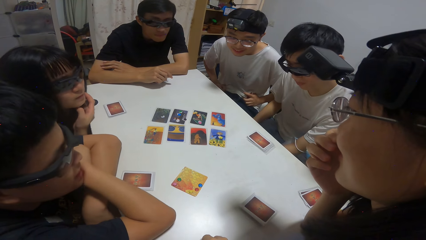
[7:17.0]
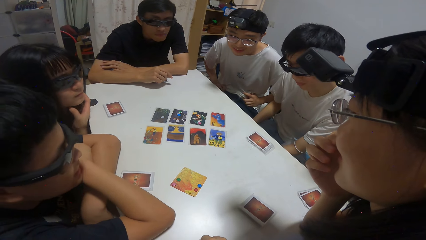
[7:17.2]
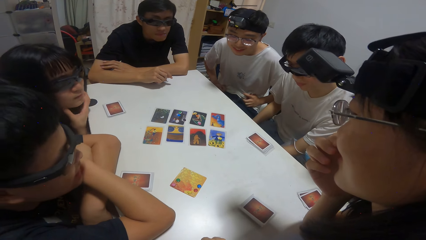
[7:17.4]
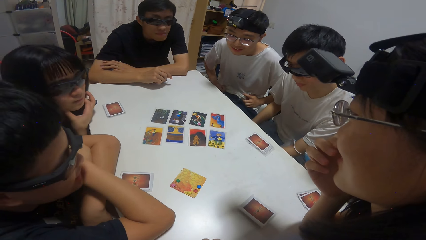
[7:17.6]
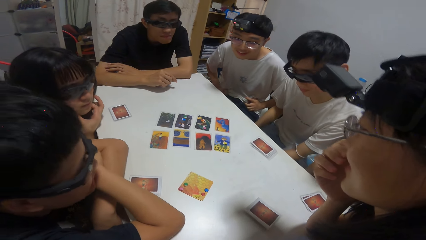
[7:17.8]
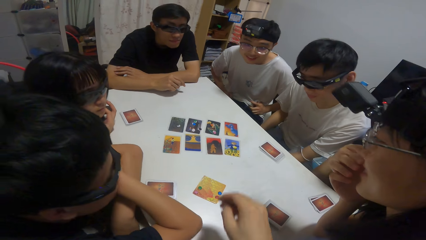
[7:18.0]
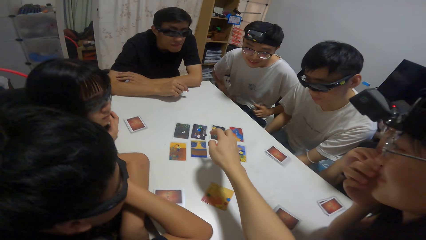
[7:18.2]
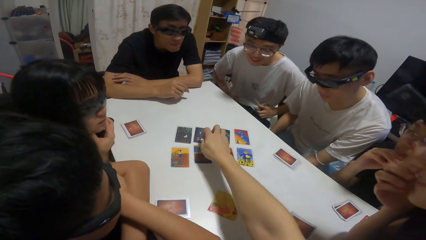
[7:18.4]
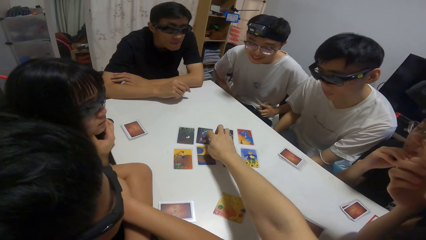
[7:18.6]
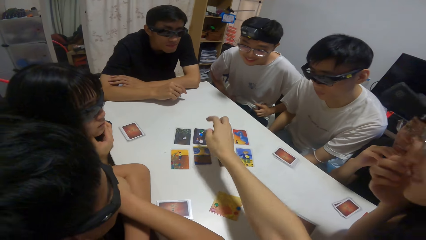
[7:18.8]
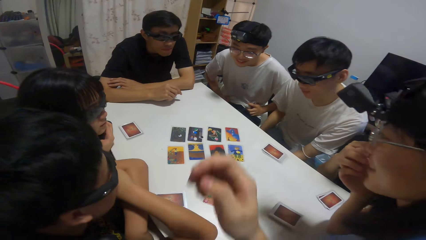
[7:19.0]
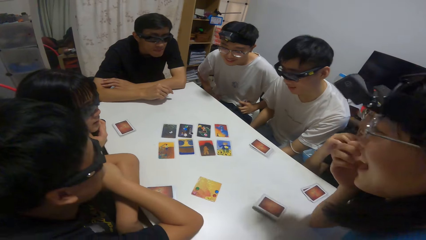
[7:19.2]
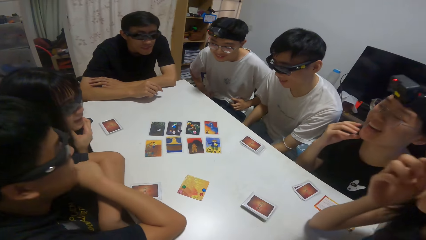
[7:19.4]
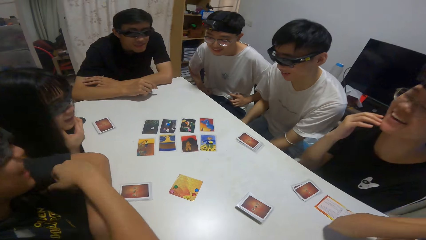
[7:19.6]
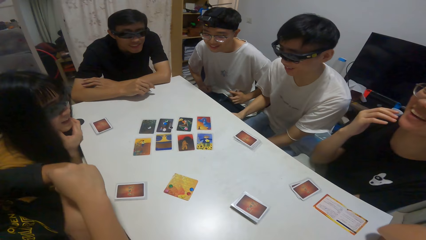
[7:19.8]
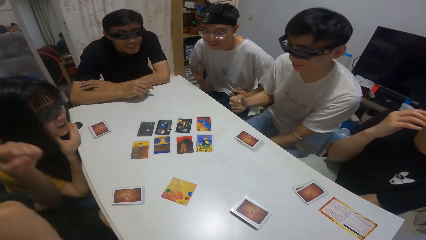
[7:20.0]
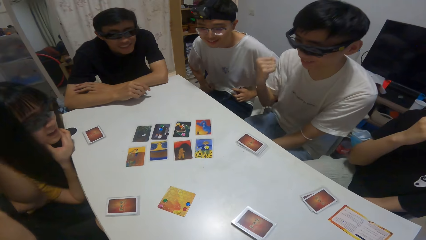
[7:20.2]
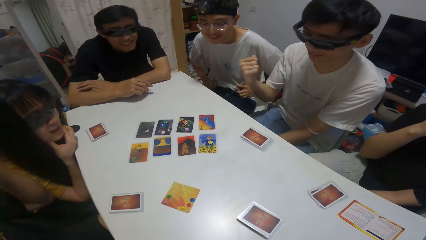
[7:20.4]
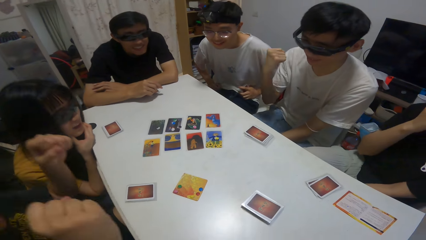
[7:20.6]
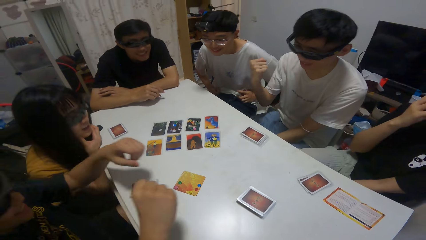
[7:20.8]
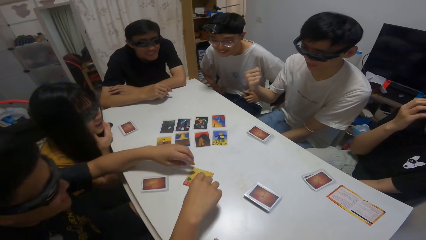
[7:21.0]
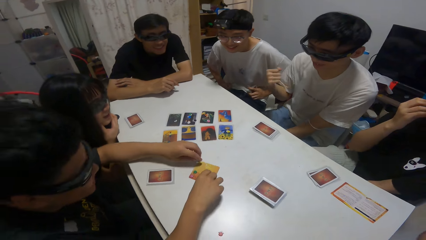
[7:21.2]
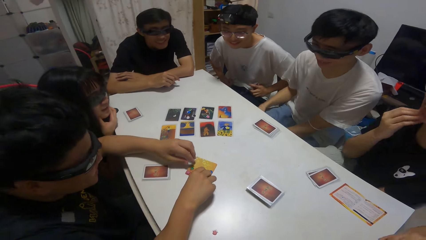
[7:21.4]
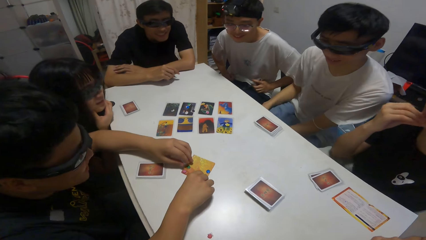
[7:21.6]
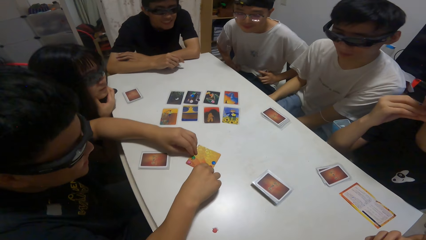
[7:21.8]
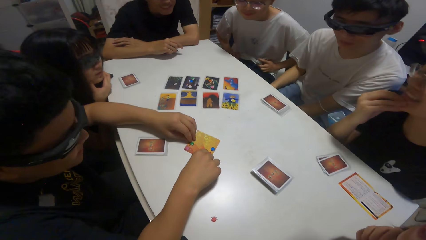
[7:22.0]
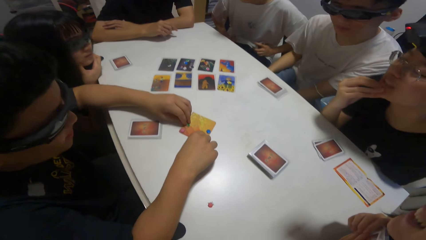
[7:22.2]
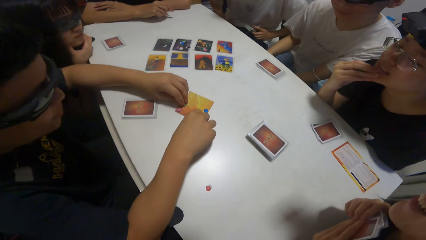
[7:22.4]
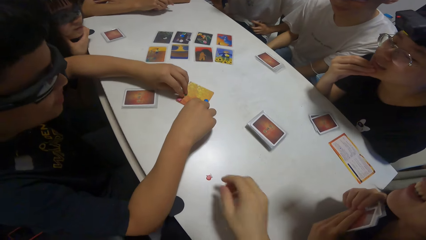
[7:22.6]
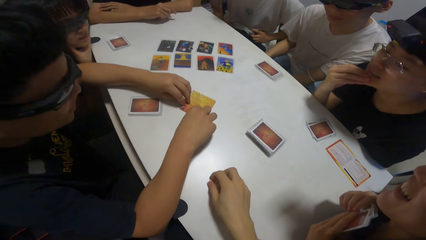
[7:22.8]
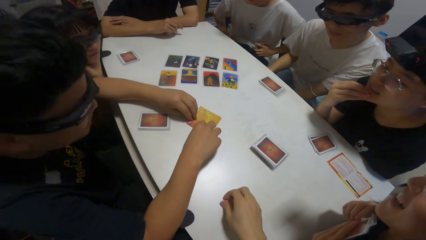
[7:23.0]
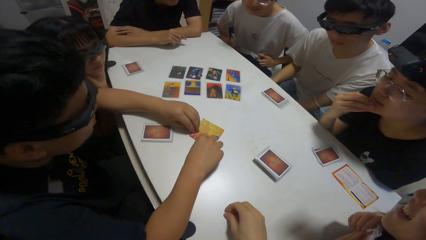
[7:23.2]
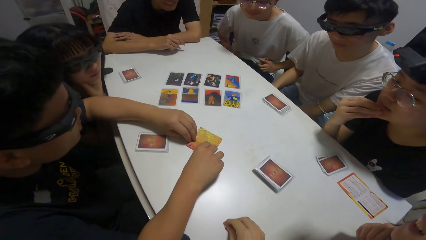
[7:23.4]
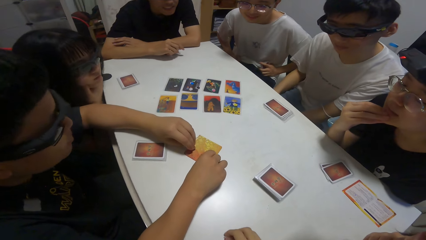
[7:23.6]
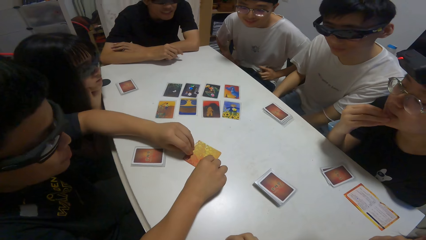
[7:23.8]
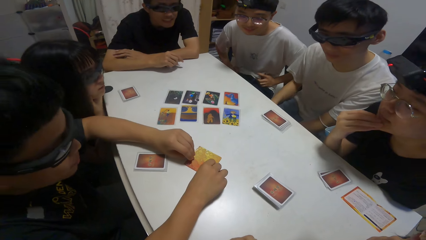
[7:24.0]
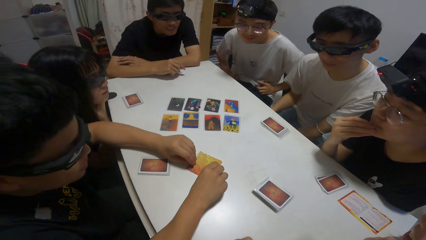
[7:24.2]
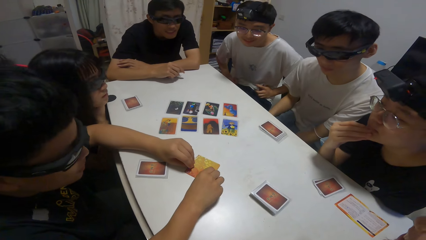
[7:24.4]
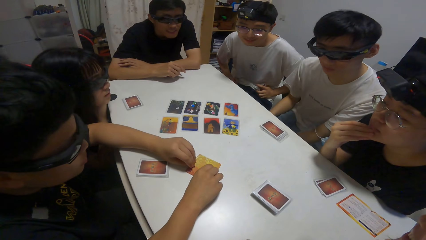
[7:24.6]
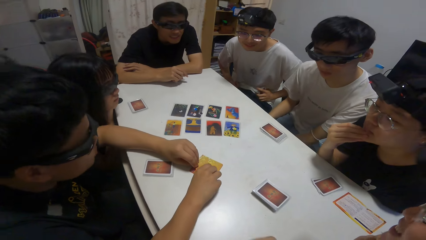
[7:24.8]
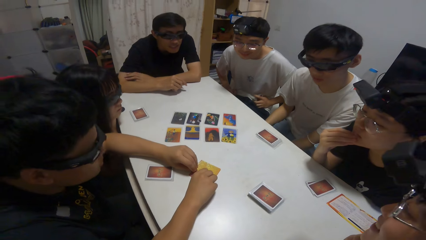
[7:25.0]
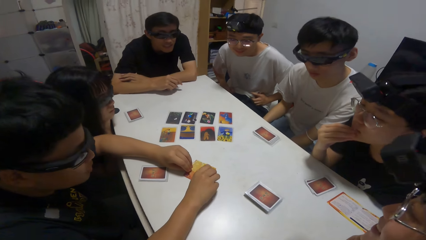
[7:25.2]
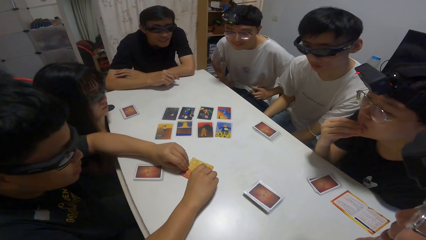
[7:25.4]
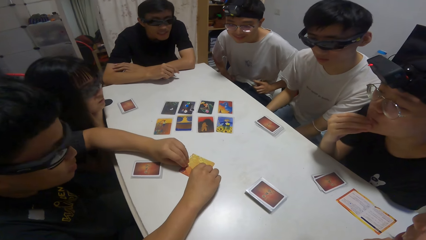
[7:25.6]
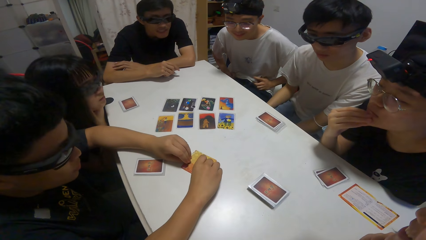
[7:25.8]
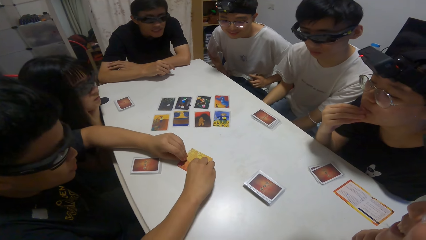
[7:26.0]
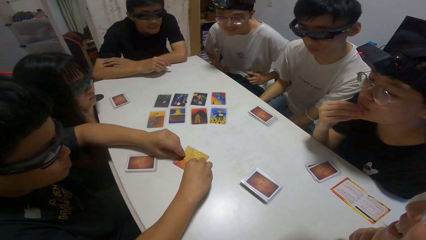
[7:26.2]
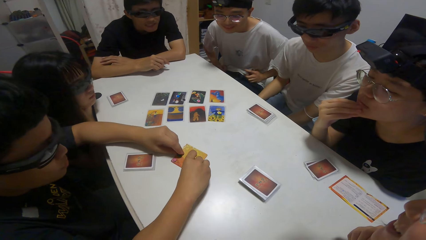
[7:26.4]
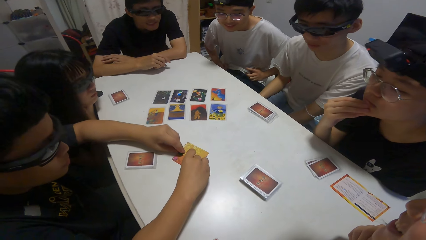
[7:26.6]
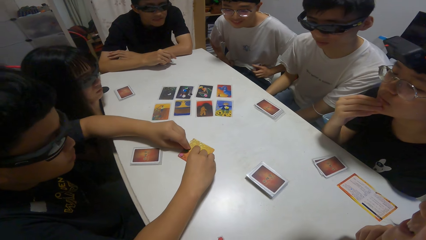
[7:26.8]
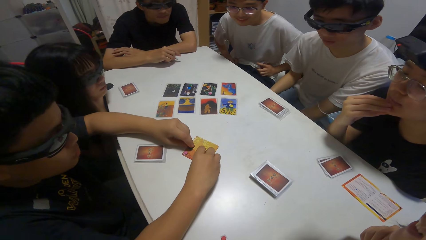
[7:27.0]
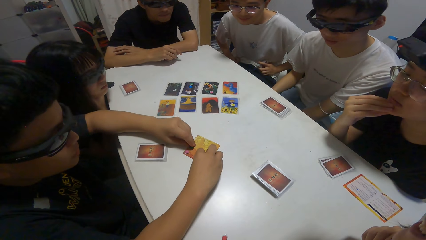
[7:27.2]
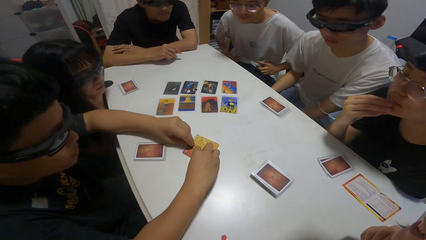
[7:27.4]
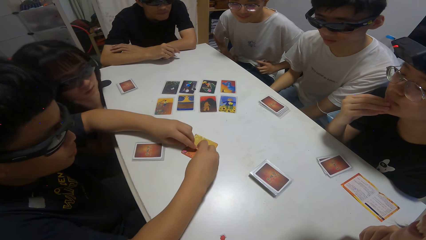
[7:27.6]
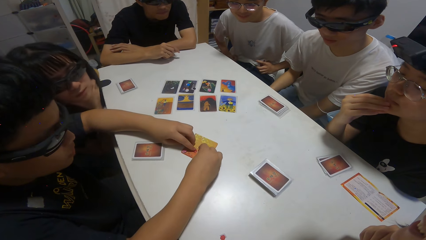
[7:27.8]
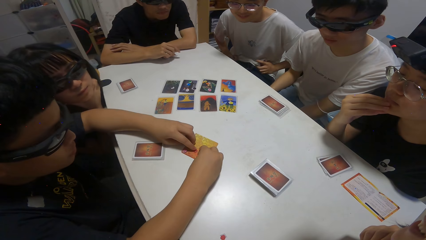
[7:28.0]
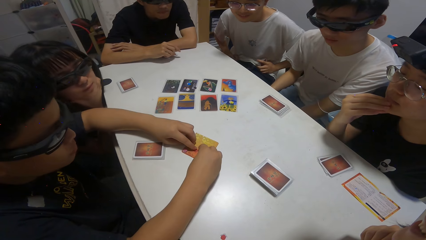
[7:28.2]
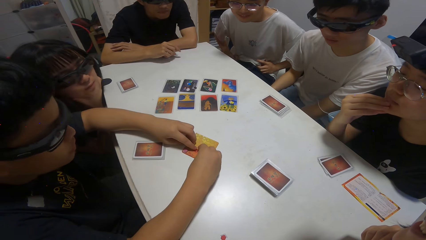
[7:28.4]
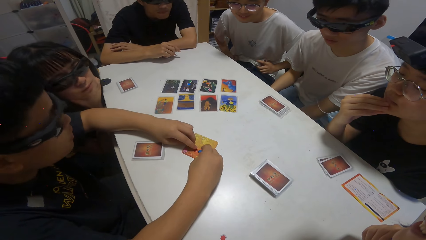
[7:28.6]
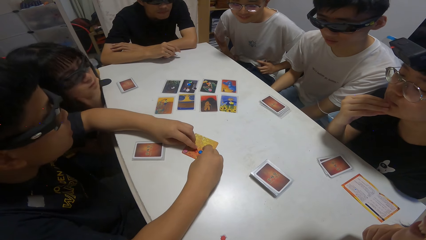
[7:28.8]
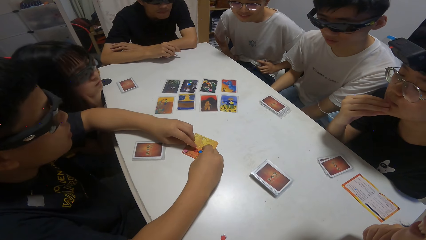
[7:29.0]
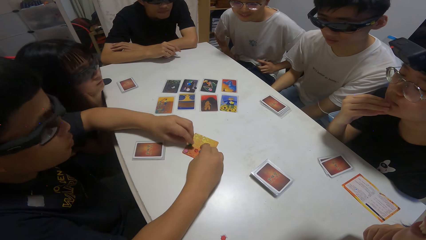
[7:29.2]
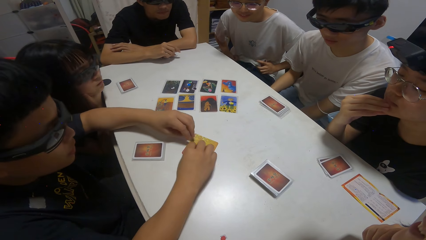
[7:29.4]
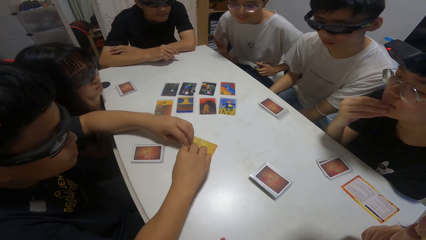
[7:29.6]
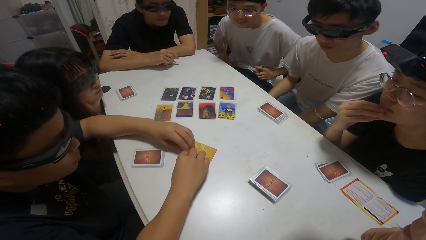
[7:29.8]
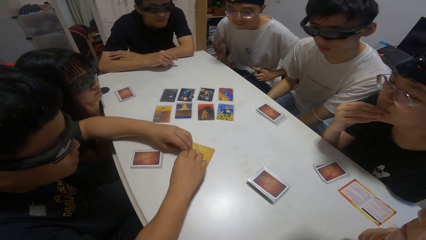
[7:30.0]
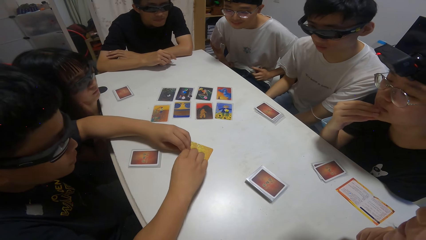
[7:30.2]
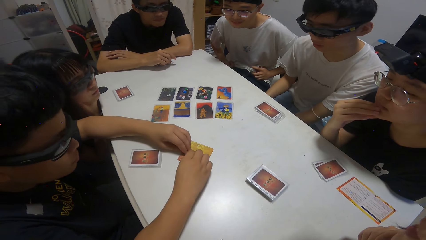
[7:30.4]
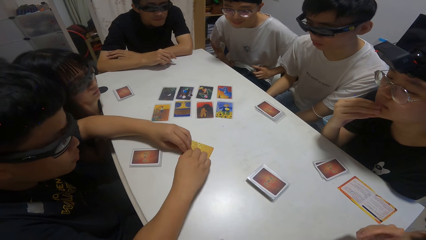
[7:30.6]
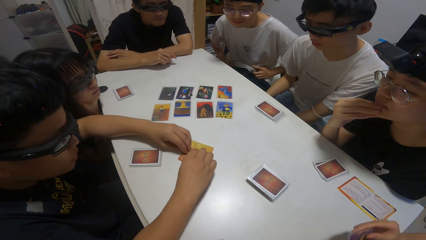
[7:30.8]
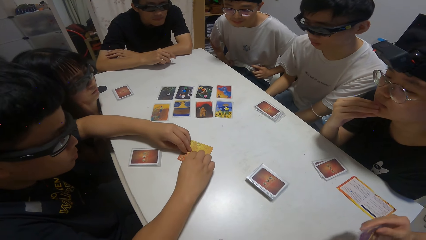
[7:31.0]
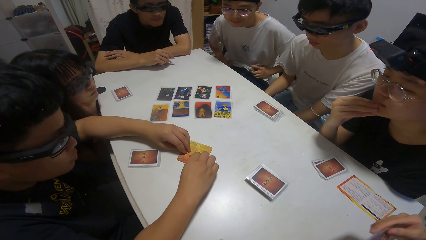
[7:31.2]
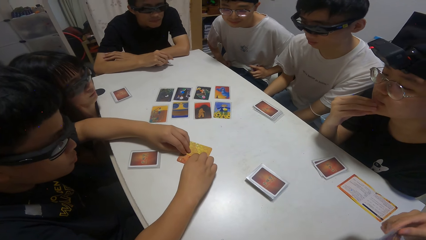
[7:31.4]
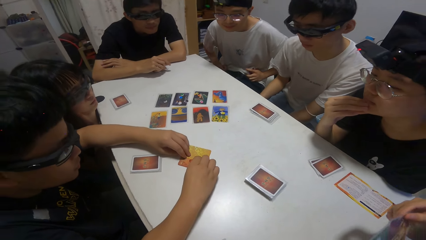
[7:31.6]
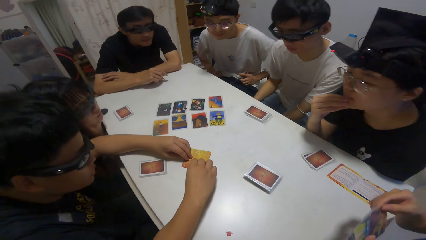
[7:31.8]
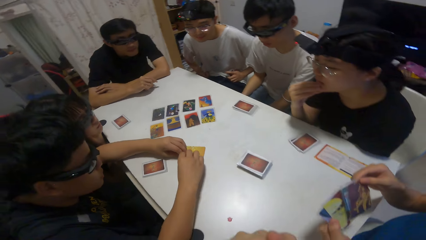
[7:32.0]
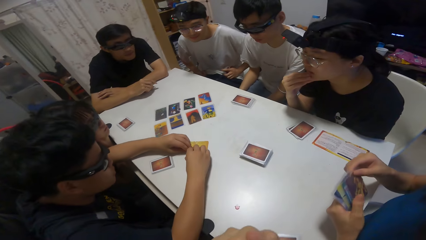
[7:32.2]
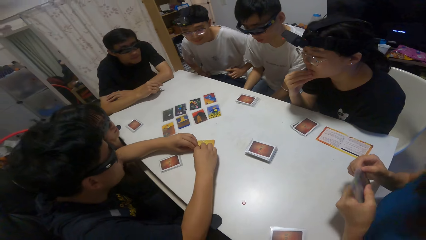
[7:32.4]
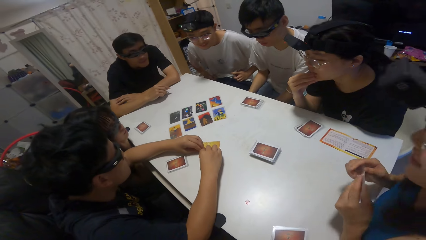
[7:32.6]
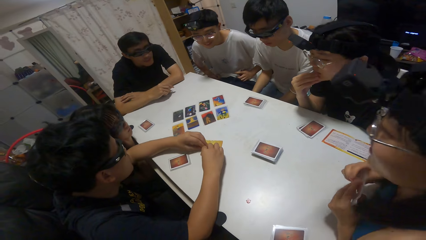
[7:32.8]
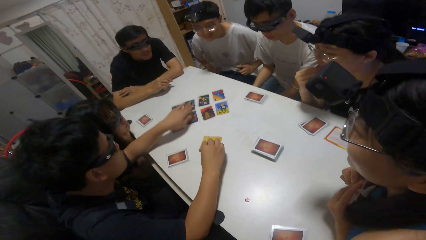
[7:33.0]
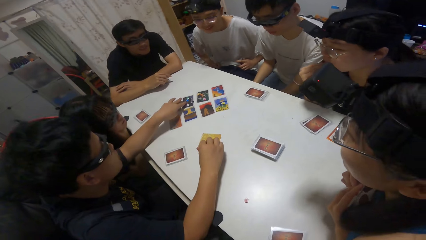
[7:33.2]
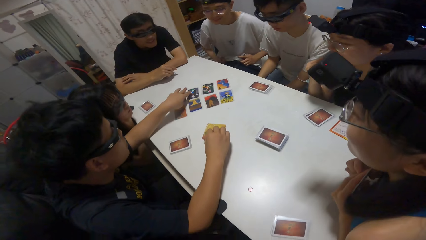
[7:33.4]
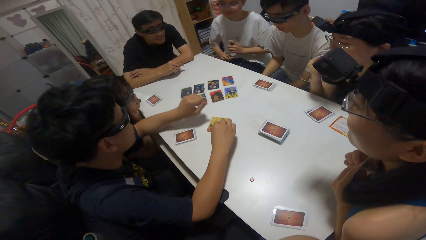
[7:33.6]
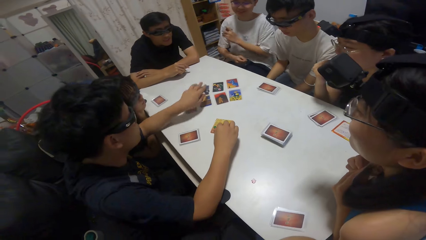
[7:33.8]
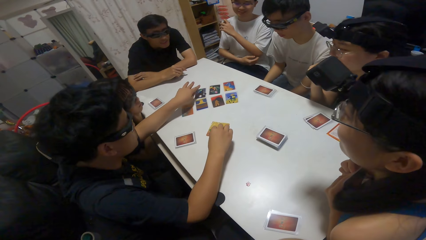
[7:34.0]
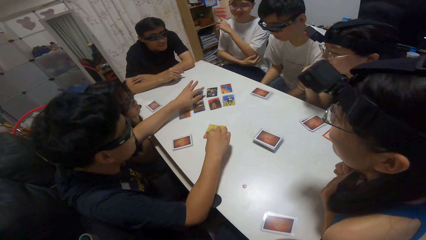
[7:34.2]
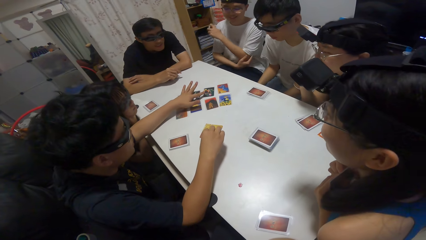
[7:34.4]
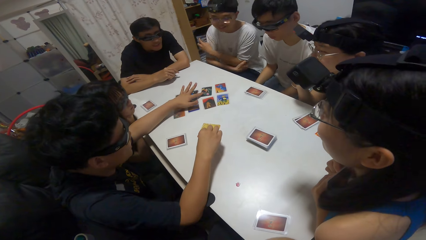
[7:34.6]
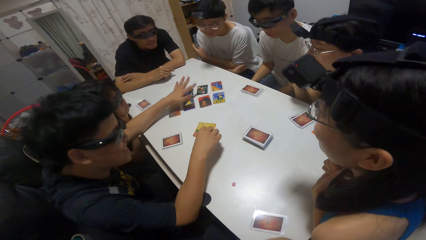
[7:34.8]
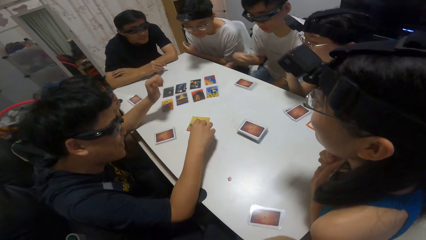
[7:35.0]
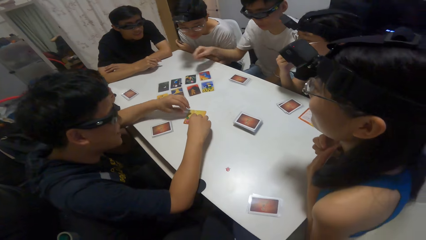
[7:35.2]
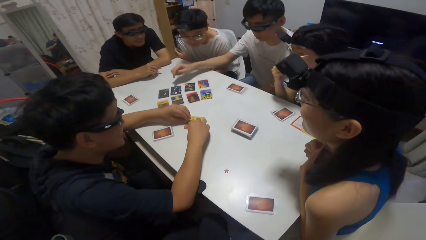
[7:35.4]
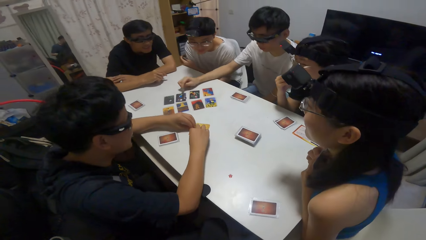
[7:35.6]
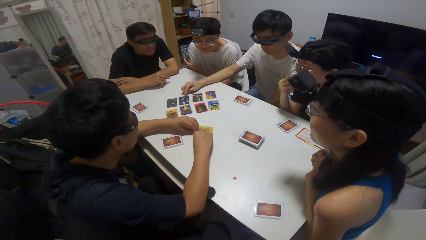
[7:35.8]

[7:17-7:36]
The camera wearer points towards a card on the table with her right hand. She arranges the sticker on the card on the table. A boy plays cards on the table. The boy points towards some cards on the table.
